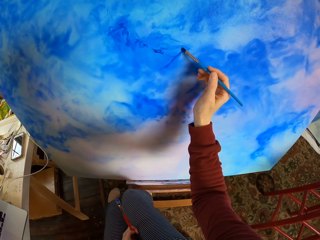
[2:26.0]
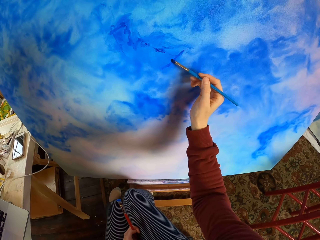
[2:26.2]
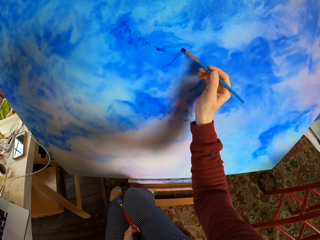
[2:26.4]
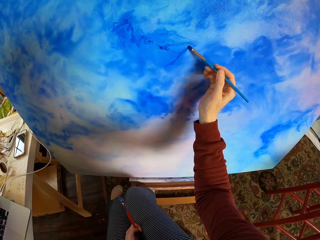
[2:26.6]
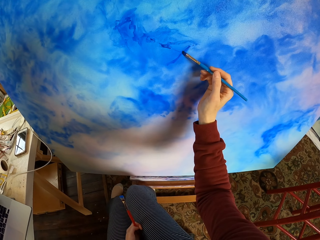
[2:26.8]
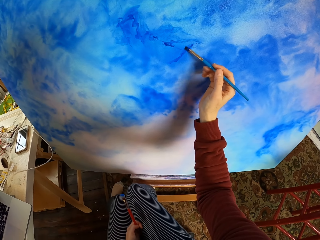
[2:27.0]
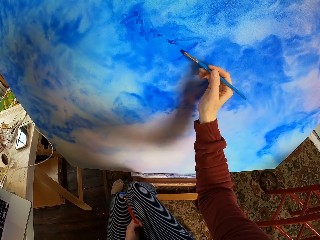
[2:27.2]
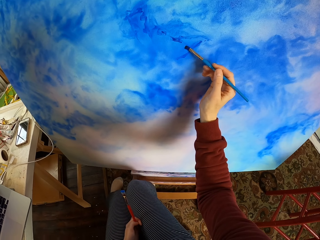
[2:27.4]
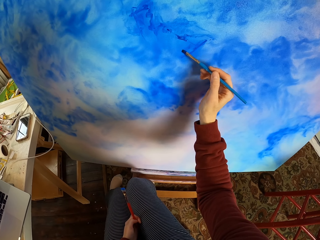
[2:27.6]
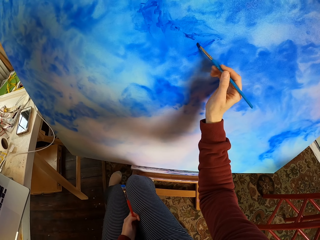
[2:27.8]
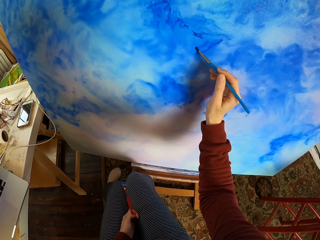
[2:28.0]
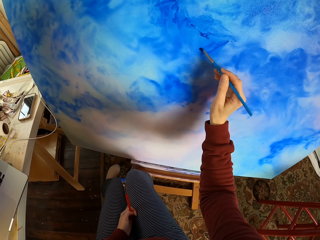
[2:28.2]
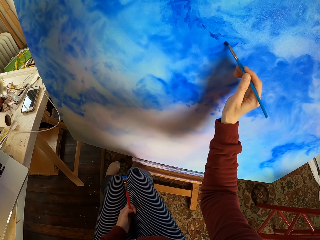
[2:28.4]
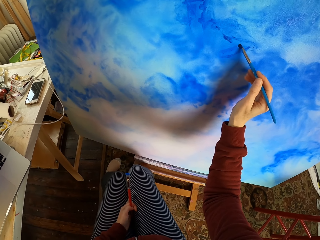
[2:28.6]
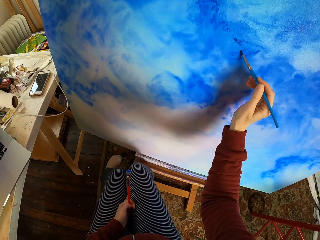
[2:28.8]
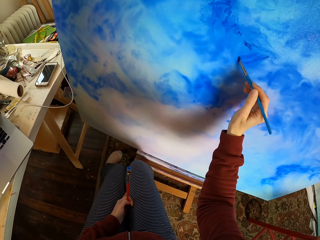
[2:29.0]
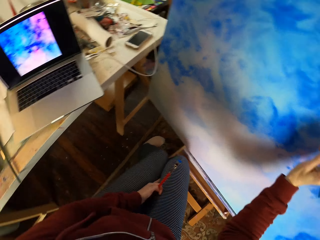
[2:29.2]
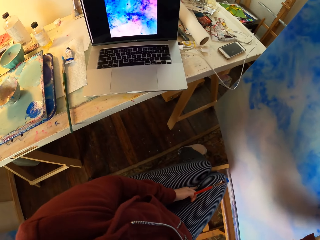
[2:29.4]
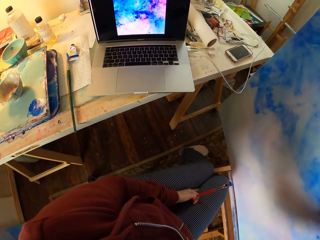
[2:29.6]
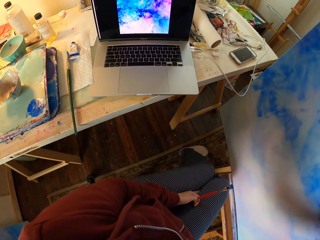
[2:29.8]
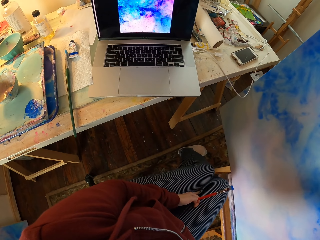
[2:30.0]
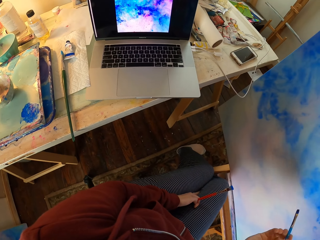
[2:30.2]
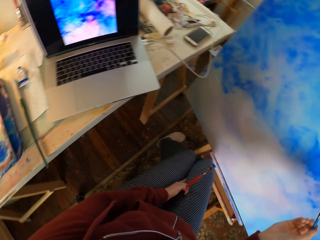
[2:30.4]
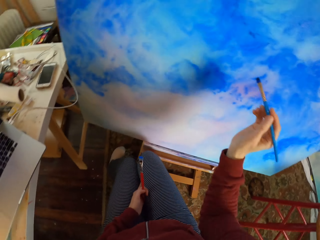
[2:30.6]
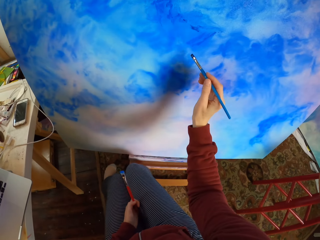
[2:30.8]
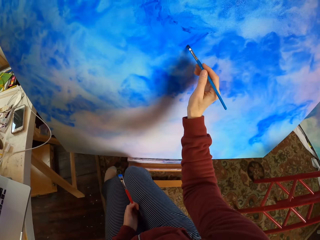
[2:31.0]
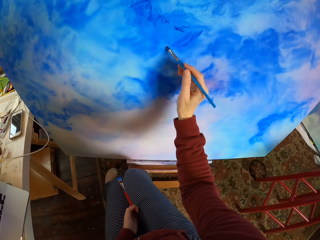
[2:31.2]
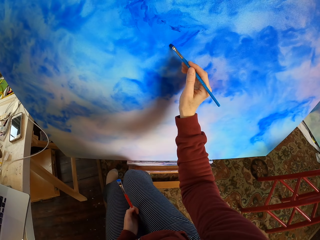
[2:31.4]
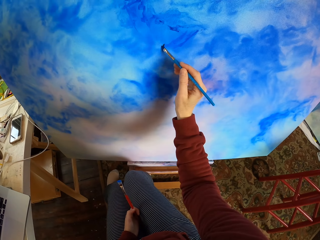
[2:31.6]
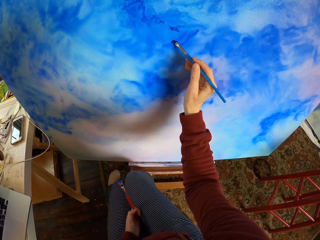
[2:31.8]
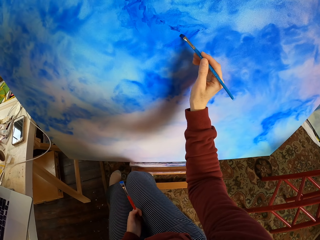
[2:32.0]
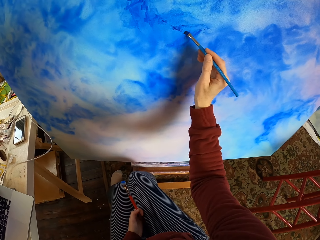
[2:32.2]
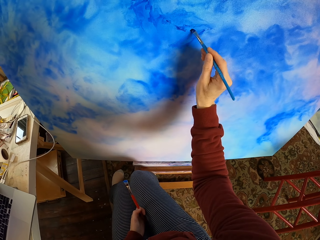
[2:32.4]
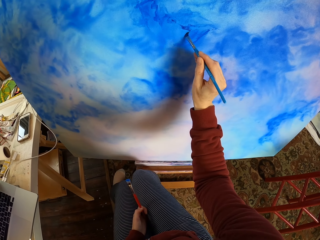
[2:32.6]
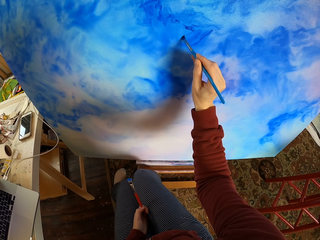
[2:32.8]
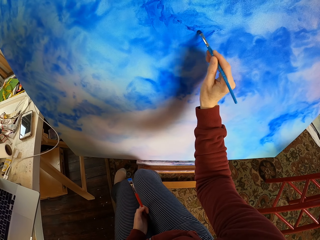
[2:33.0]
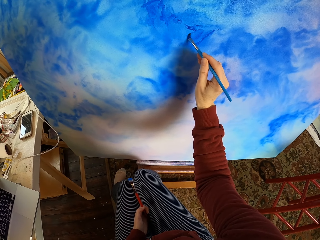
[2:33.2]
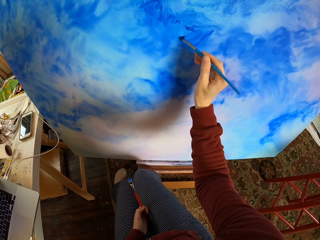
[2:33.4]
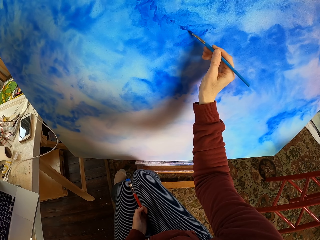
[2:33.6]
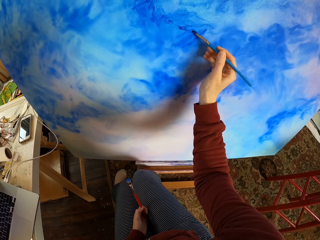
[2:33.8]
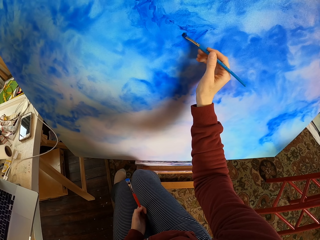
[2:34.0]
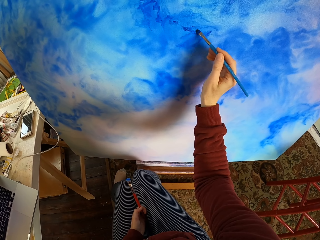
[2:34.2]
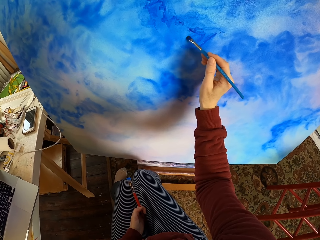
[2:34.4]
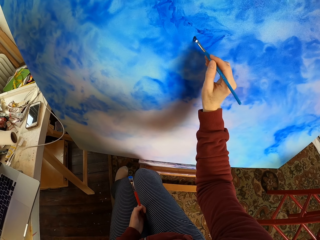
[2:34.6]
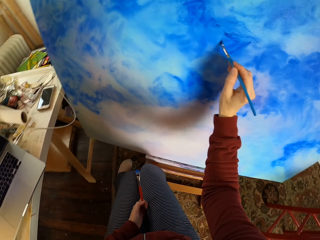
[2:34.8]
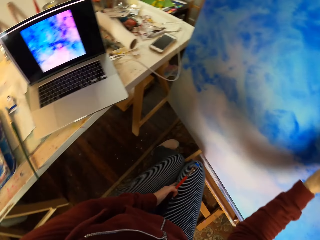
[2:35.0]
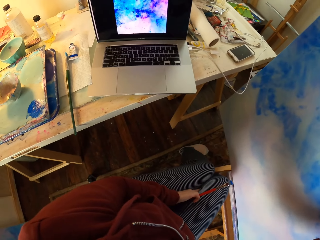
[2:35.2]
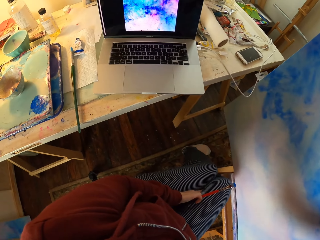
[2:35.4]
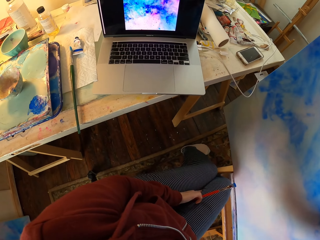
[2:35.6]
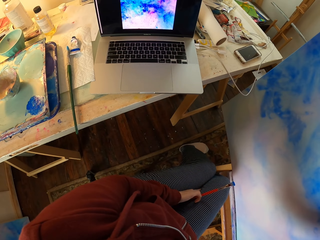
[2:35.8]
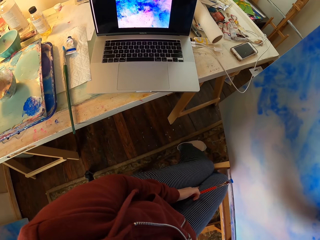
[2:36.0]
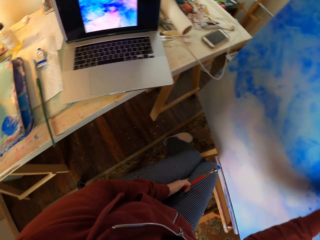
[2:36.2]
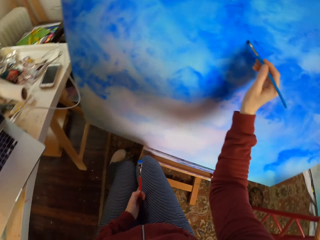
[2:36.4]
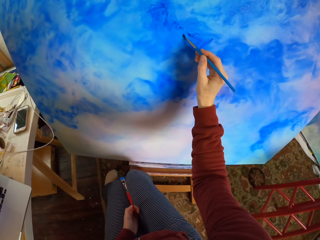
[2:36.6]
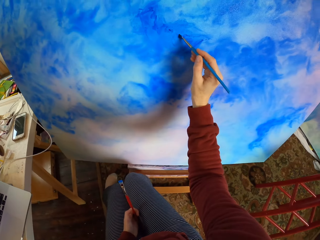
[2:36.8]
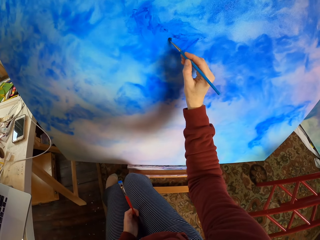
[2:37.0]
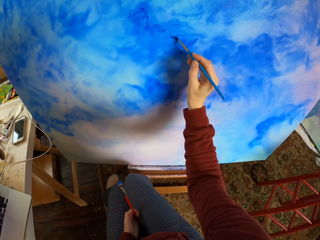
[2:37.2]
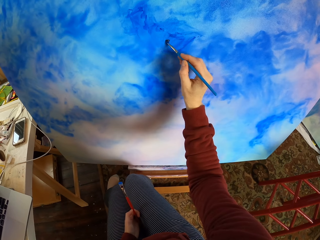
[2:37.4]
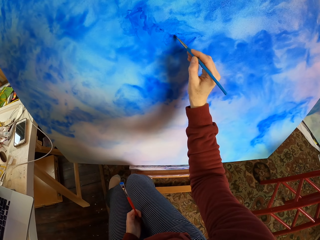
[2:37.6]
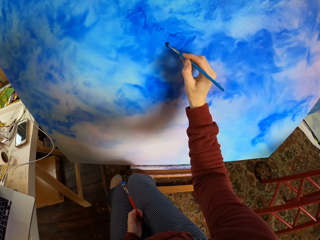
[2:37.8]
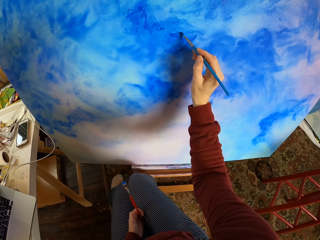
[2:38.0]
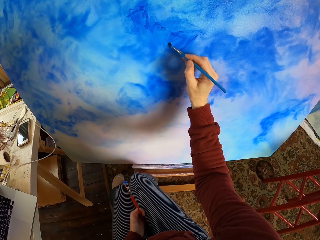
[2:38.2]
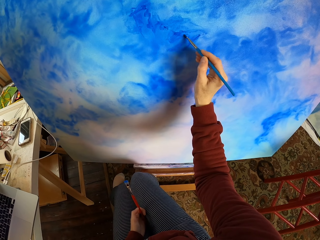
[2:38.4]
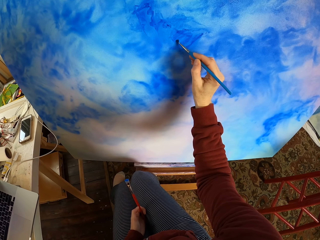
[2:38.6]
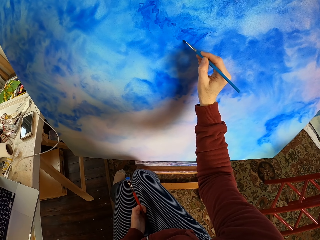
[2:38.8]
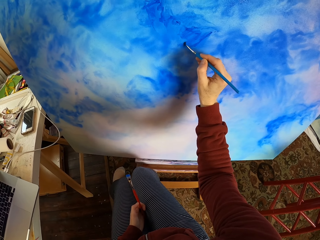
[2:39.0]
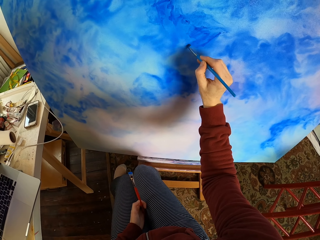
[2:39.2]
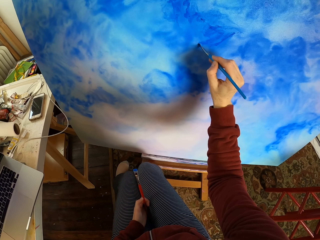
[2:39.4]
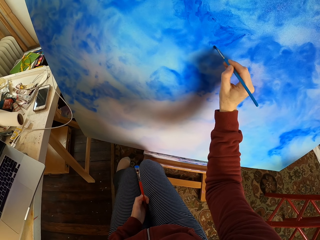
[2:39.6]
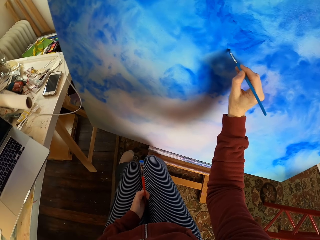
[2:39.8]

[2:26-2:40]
The camera wearer paints on a canvas. They look at the laptop. They paint on the canvas. They look at the laptop. They paint on the canvas.

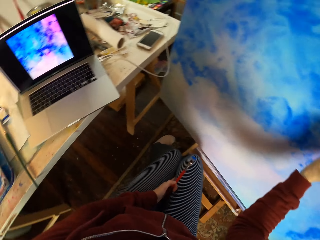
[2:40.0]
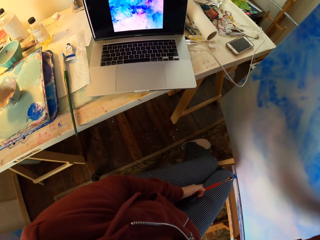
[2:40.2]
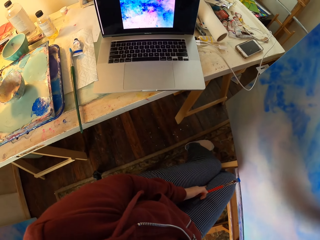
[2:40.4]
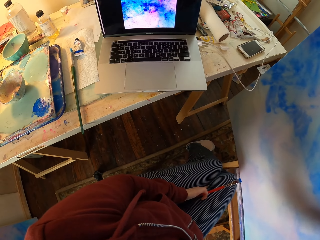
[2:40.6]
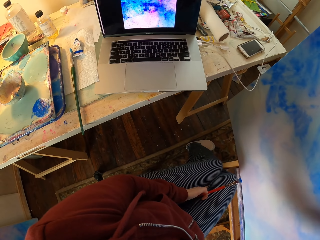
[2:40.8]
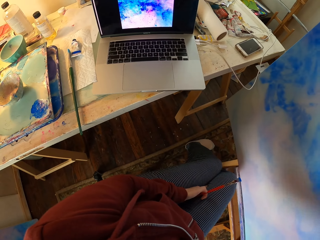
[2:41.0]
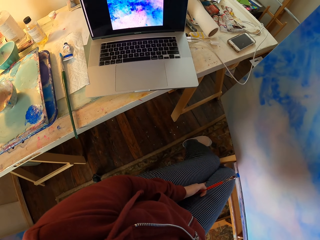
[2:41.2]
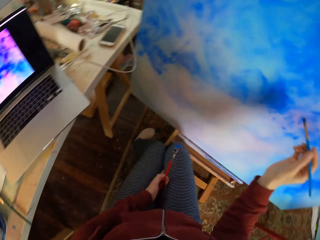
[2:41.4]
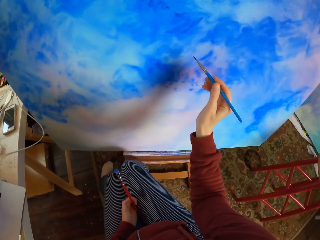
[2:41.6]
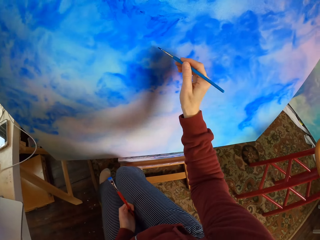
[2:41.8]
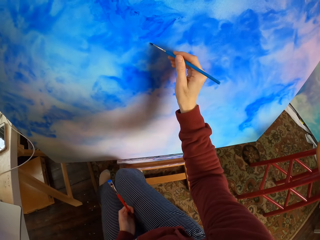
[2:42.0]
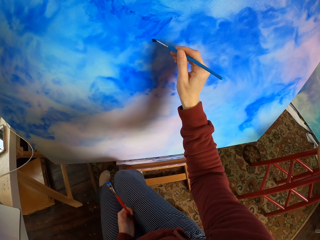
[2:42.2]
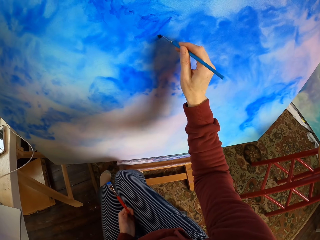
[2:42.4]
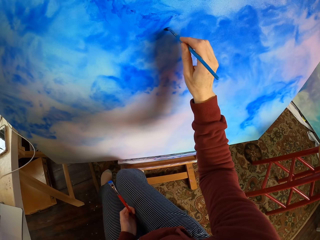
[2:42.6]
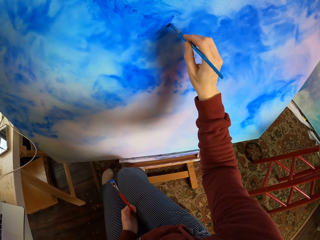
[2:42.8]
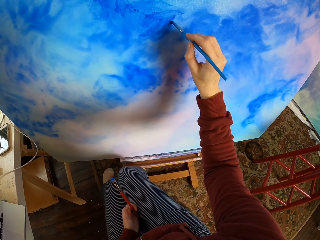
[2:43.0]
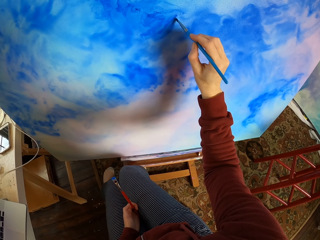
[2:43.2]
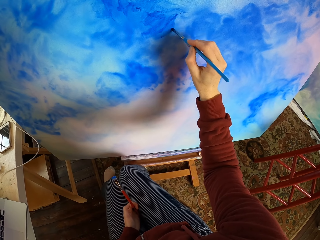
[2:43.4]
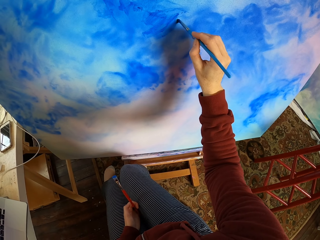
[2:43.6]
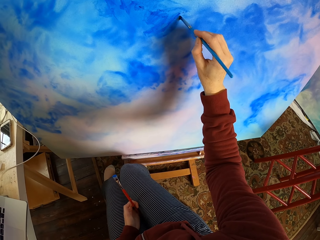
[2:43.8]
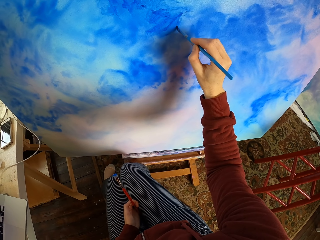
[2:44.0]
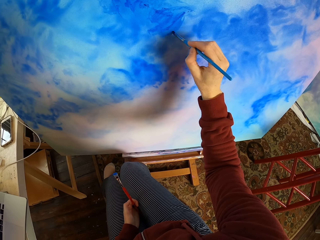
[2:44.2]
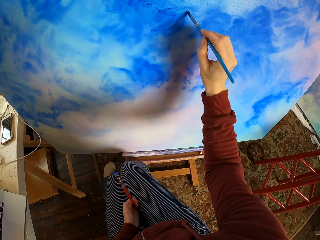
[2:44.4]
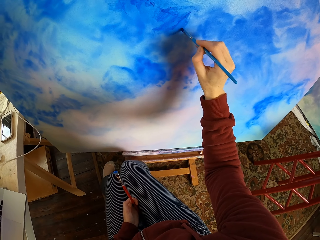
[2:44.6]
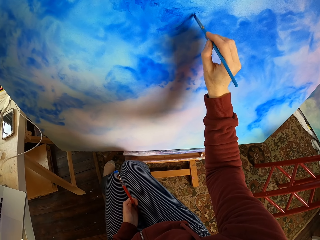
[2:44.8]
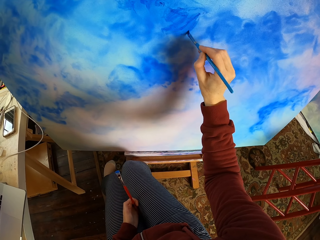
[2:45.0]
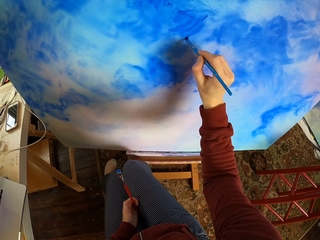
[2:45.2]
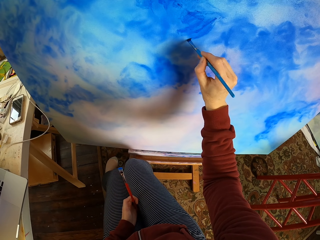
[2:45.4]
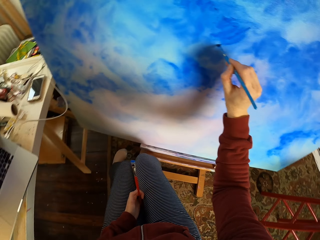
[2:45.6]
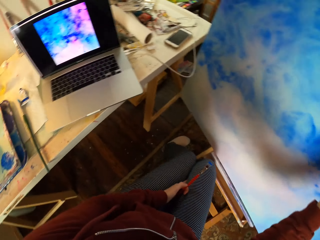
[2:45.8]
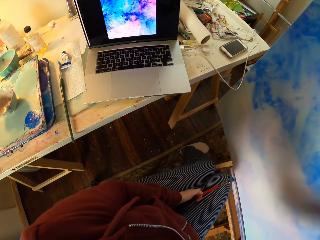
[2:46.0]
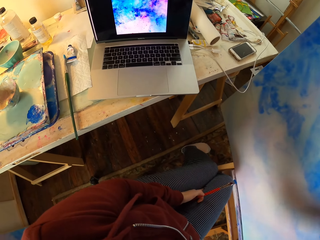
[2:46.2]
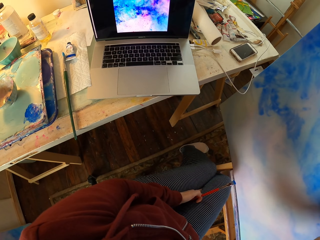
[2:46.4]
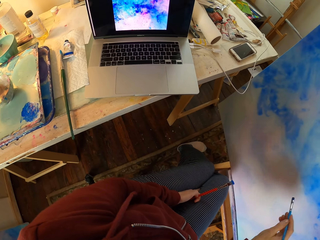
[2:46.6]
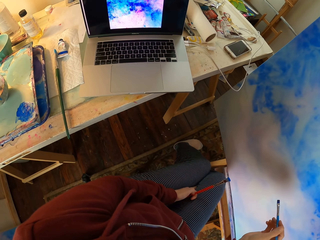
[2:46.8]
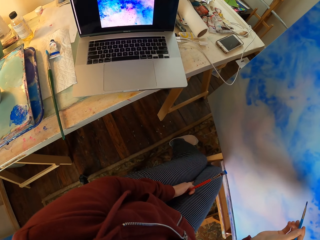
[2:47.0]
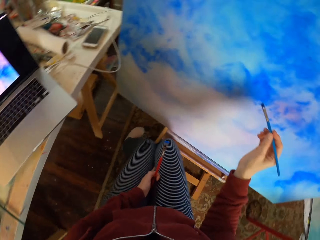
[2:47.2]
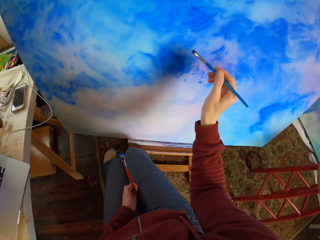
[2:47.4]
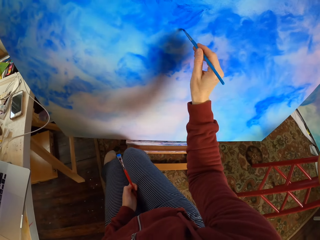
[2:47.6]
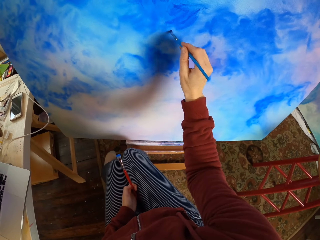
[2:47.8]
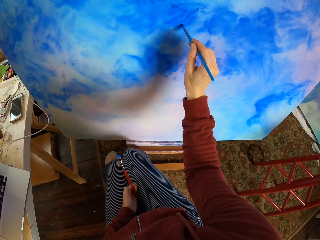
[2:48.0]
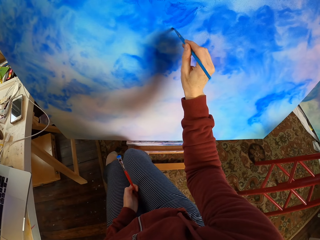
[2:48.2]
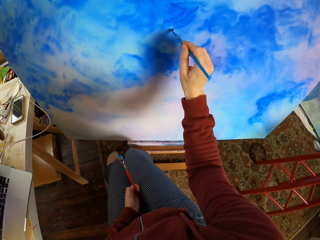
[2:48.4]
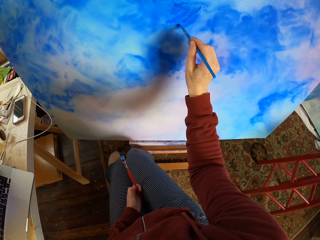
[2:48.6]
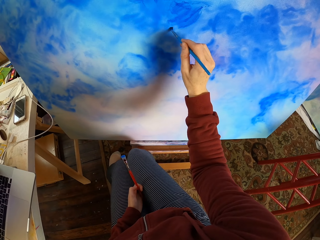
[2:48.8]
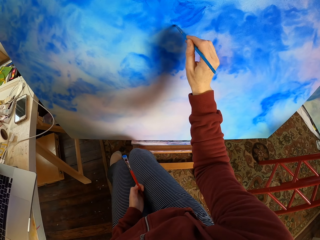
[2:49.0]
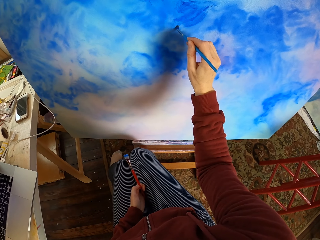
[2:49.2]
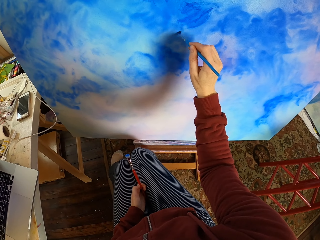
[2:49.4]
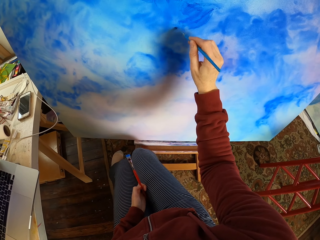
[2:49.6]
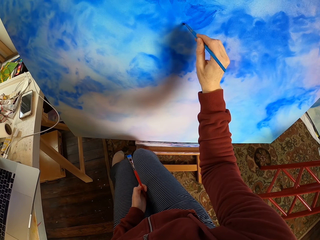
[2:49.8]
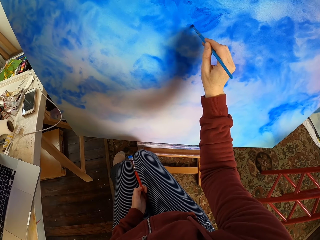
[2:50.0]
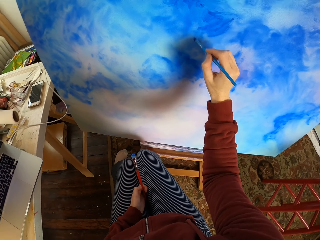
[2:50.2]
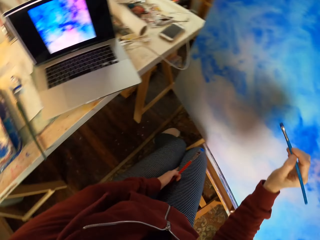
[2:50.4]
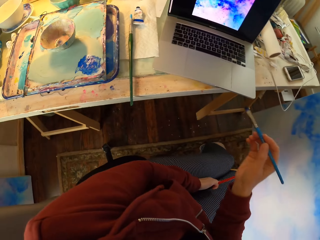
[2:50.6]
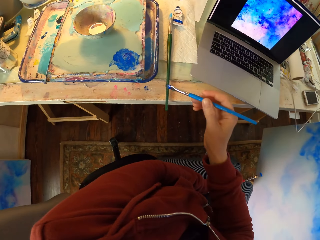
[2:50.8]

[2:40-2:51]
The camera wearer looks at the laptop. They paint on a canvas. They look at the laptop. They paint on the canvas.
